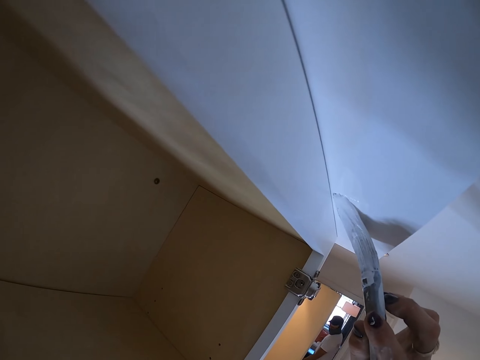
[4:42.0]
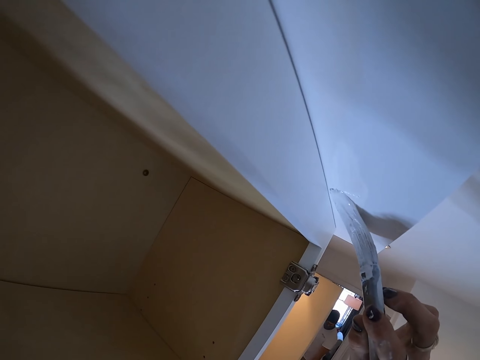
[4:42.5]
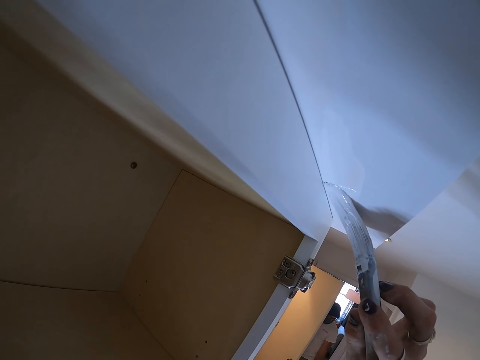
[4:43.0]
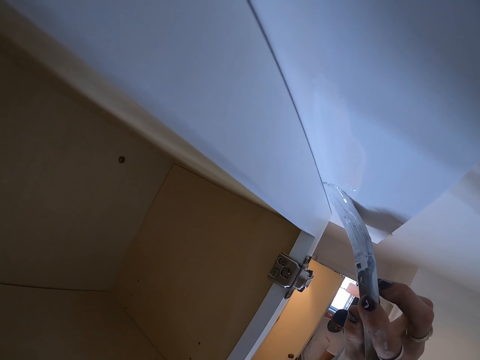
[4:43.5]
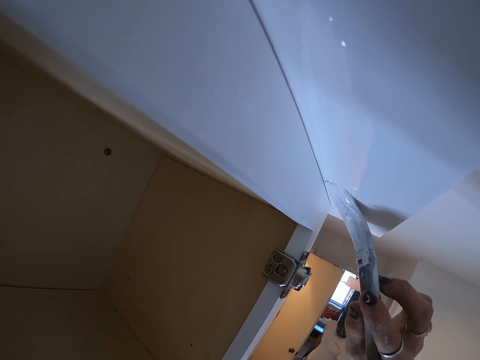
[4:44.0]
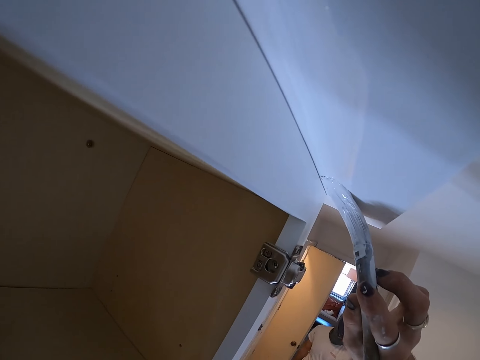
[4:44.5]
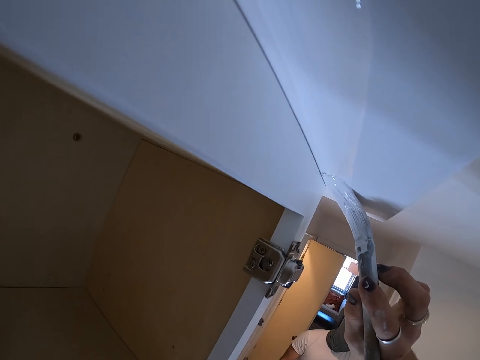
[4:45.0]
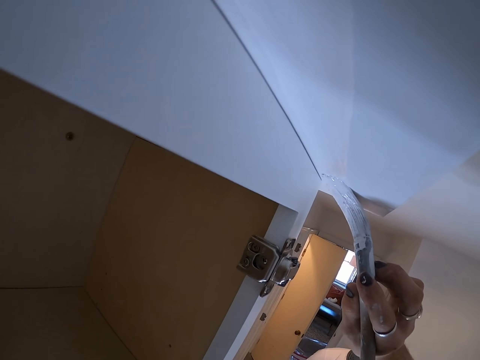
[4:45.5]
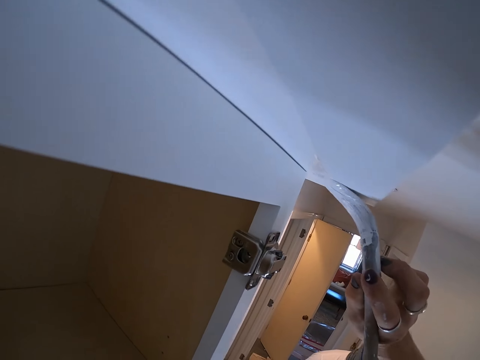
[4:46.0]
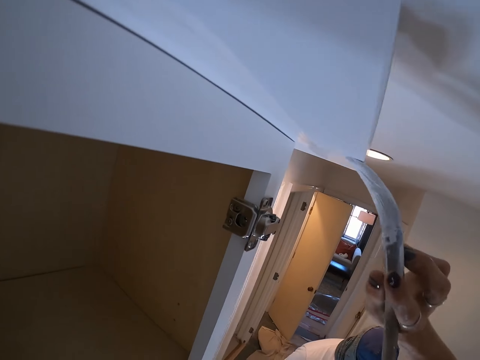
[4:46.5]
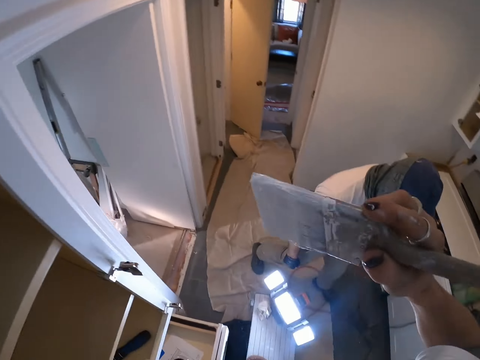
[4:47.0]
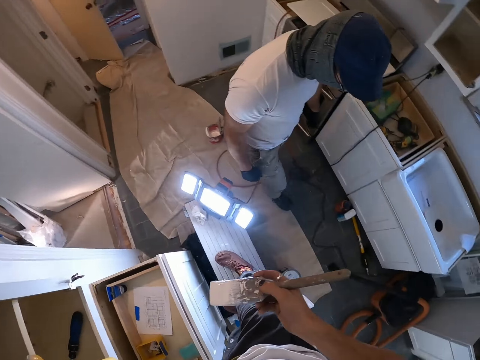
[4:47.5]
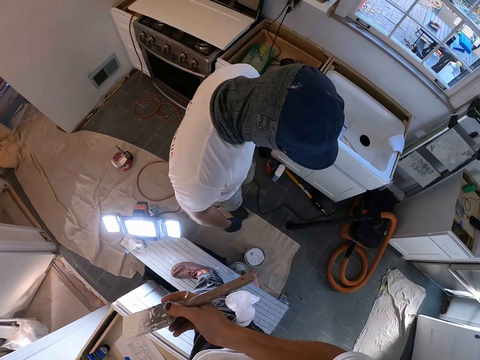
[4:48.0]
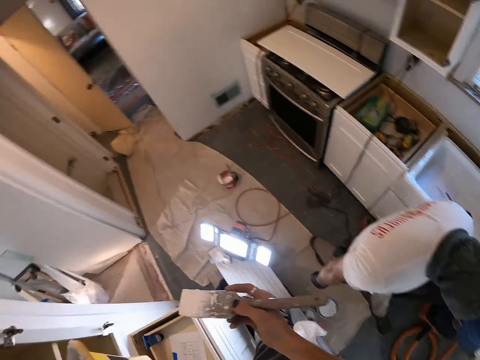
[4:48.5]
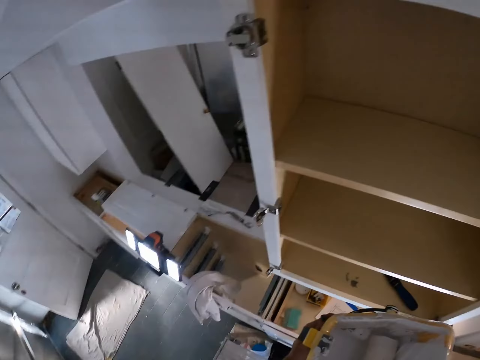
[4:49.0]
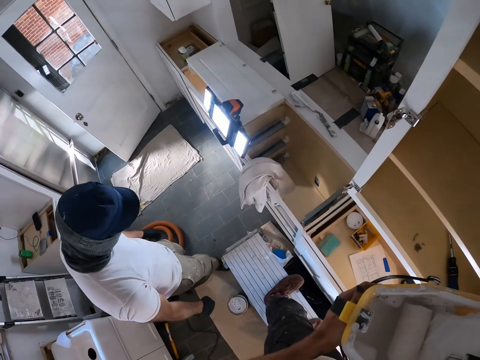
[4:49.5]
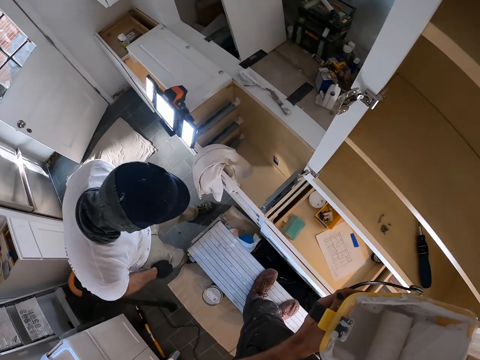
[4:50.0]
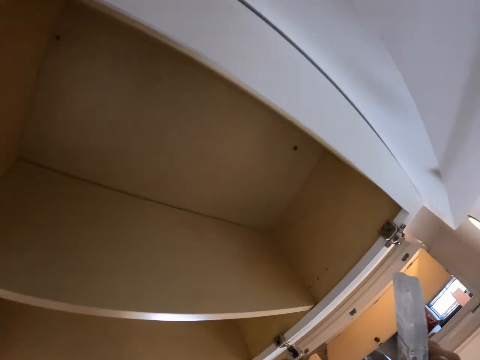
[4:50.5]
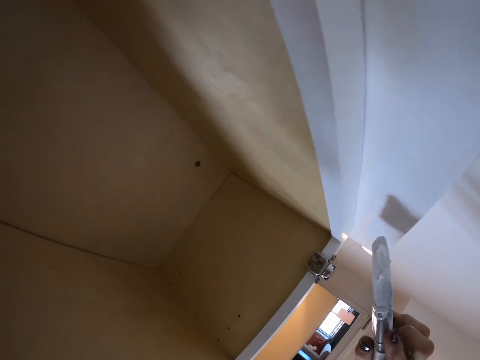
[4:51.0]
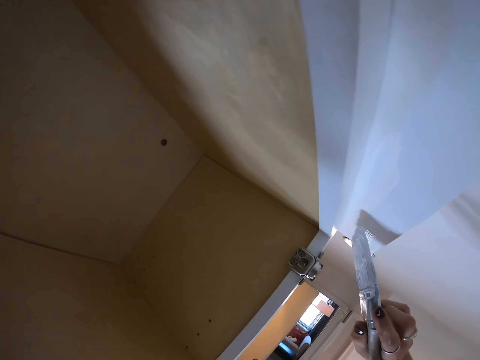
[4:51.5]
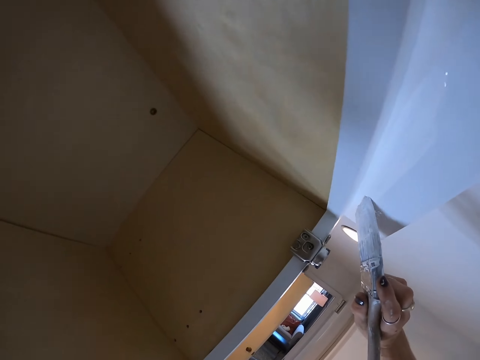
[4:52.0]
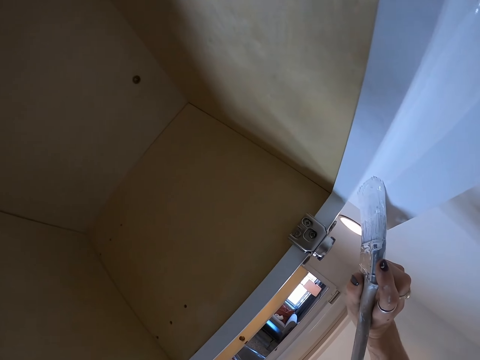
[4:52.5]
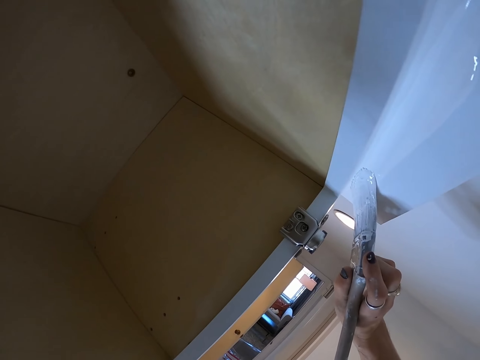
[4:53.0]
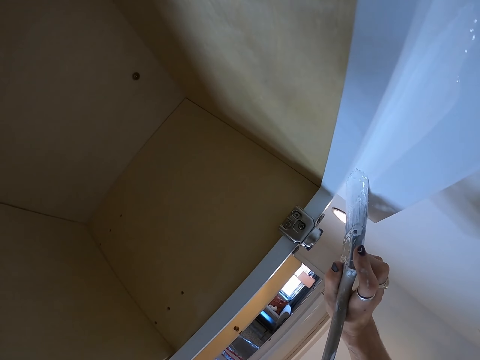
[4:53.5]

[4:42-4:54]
A man walks in the room. The camera wearer looks at another man. Someone enters the room. The camera wearer turns to the other side.

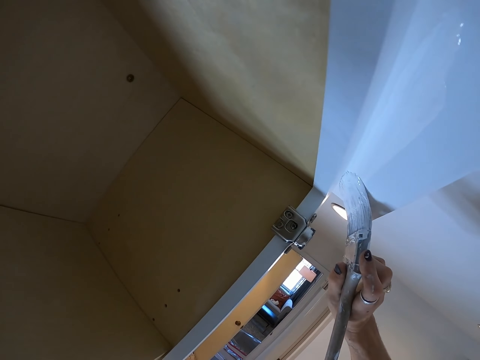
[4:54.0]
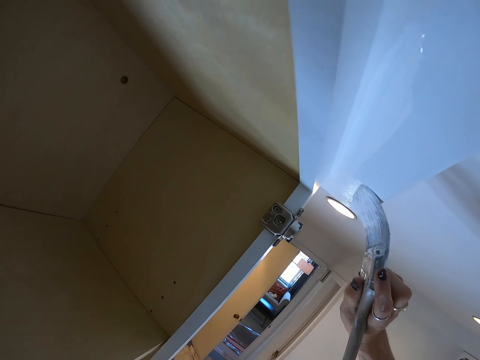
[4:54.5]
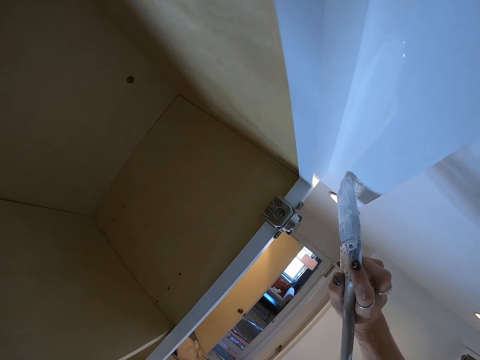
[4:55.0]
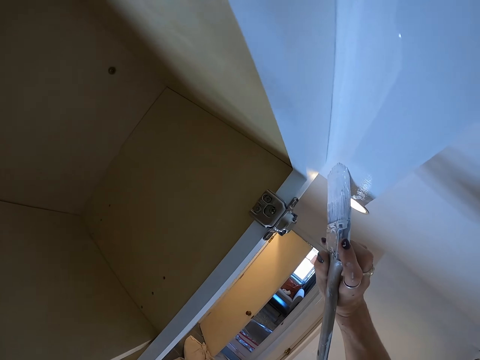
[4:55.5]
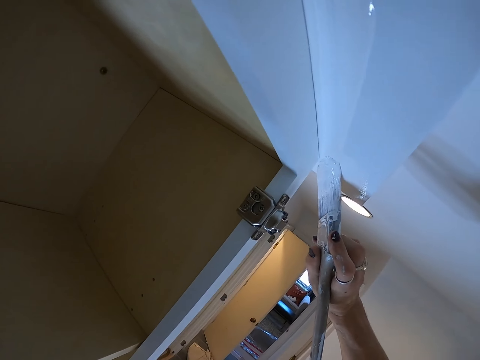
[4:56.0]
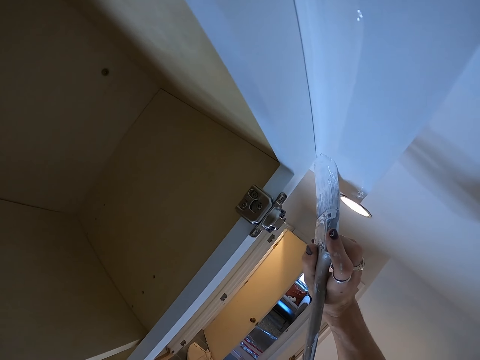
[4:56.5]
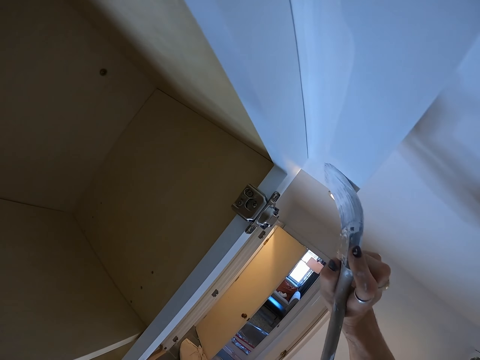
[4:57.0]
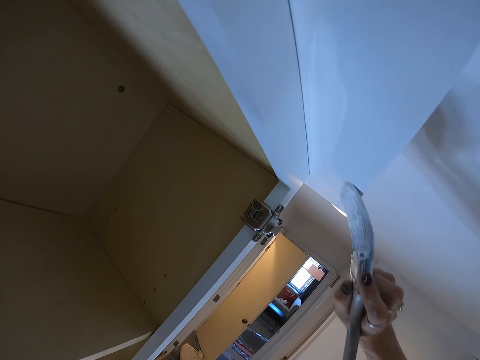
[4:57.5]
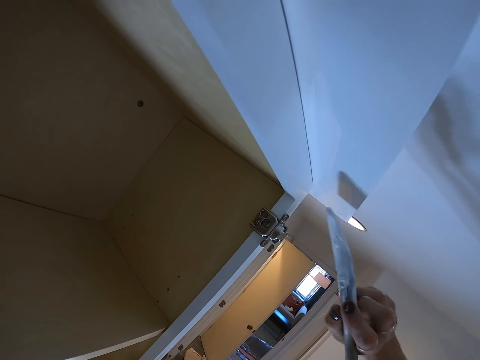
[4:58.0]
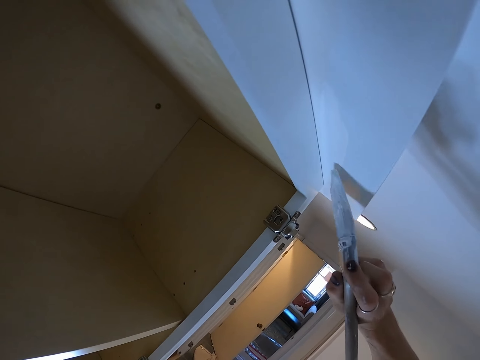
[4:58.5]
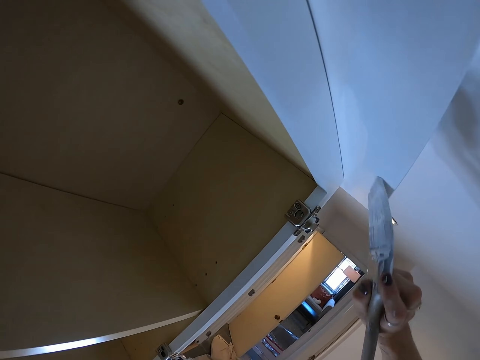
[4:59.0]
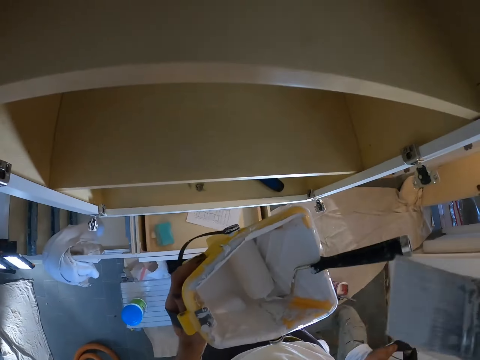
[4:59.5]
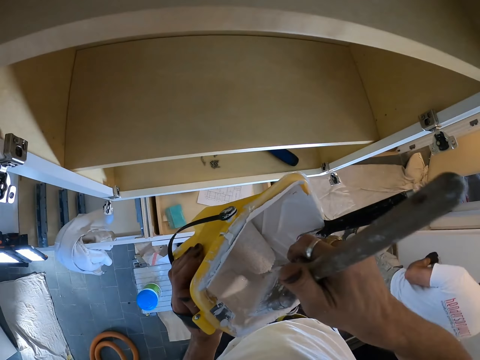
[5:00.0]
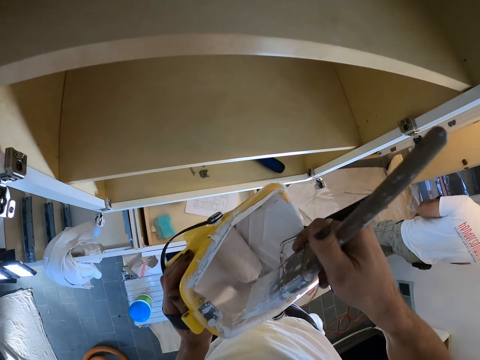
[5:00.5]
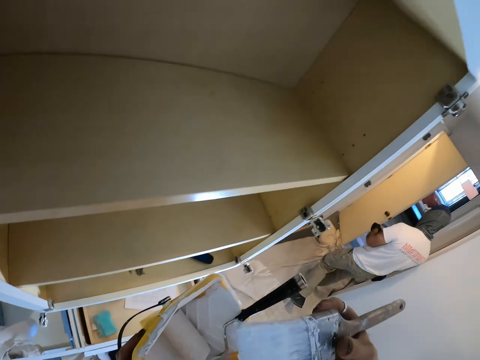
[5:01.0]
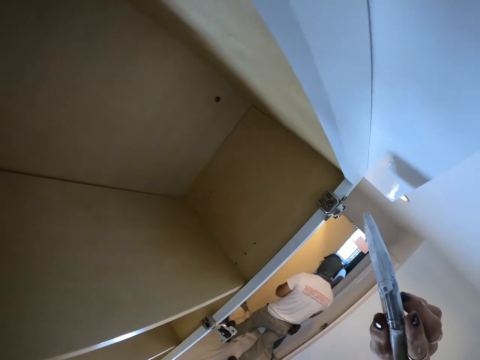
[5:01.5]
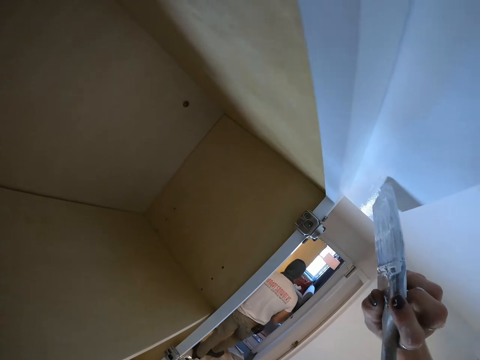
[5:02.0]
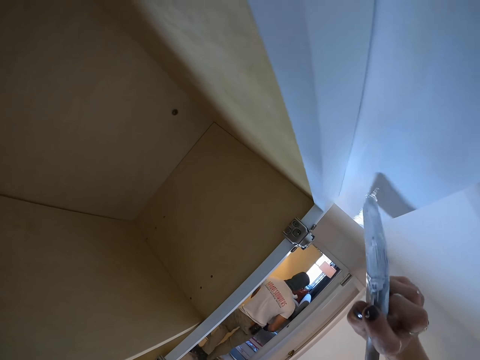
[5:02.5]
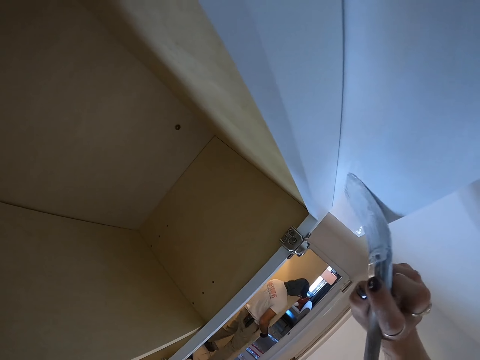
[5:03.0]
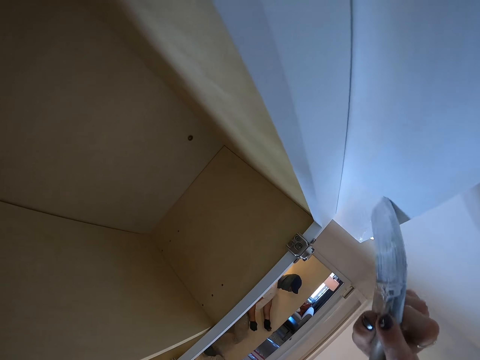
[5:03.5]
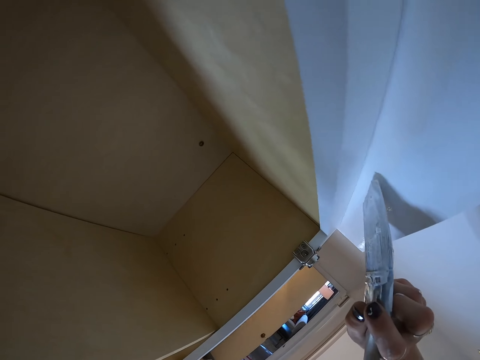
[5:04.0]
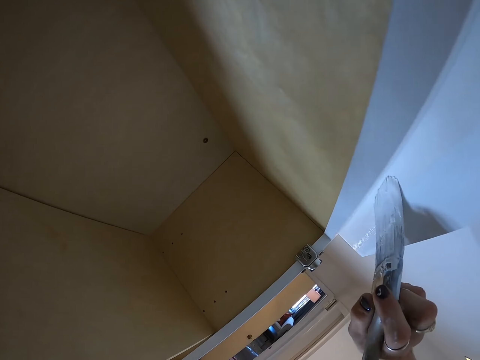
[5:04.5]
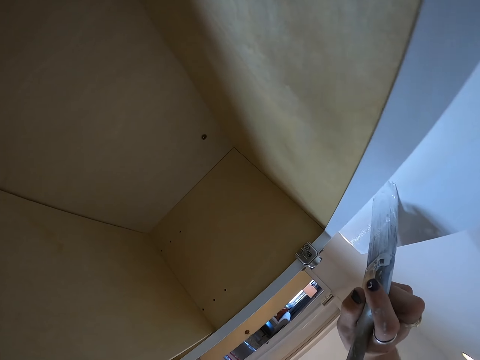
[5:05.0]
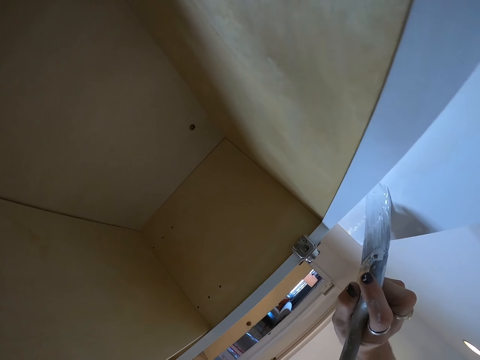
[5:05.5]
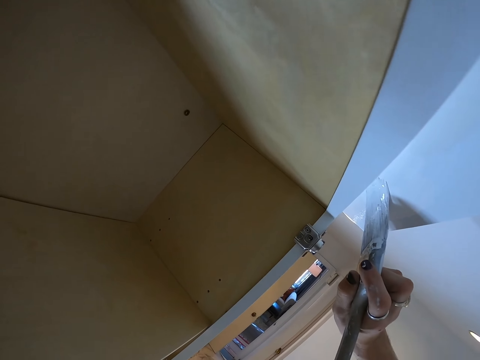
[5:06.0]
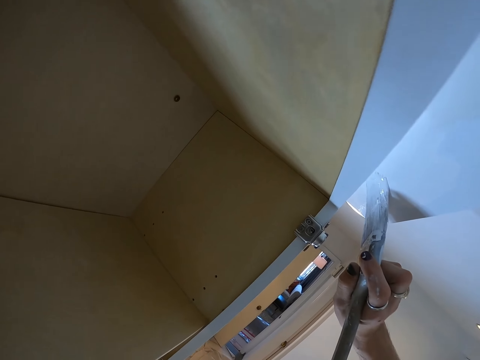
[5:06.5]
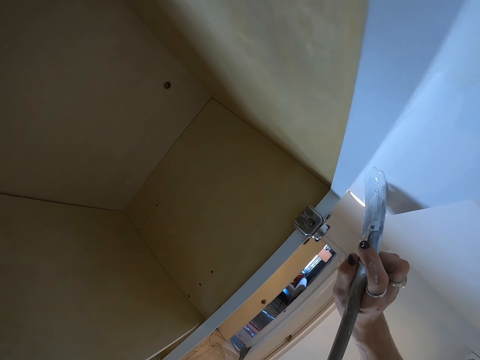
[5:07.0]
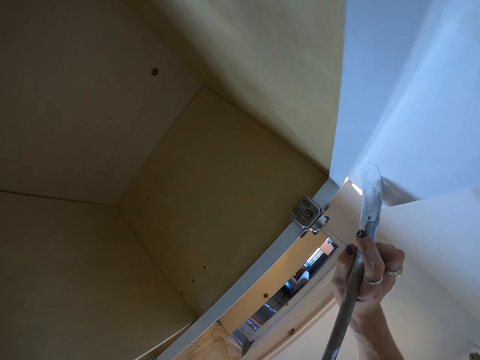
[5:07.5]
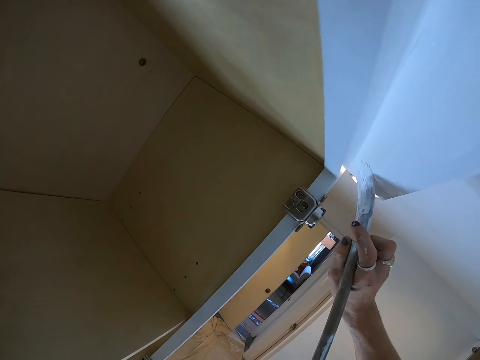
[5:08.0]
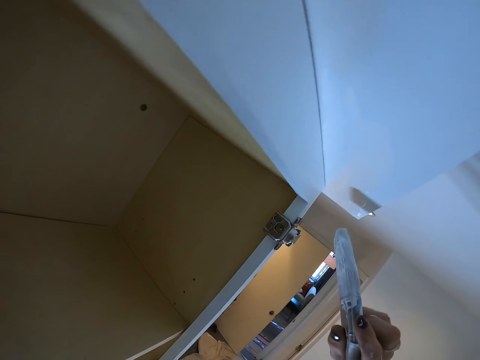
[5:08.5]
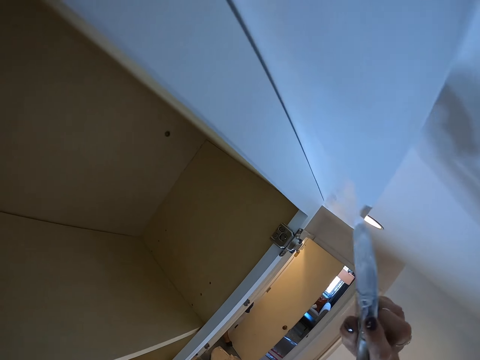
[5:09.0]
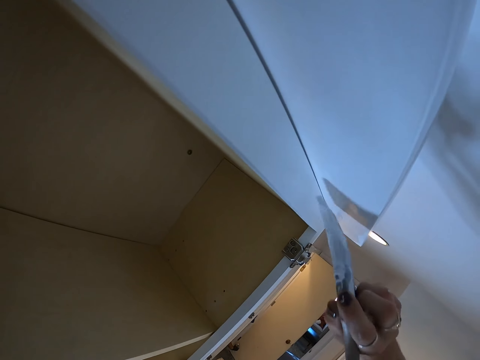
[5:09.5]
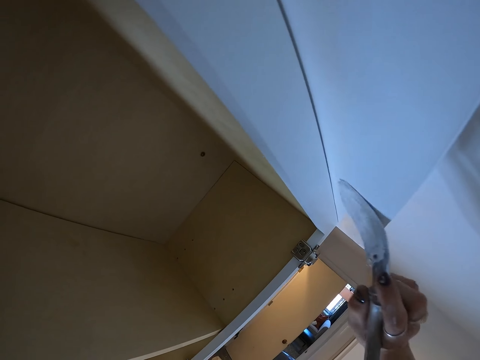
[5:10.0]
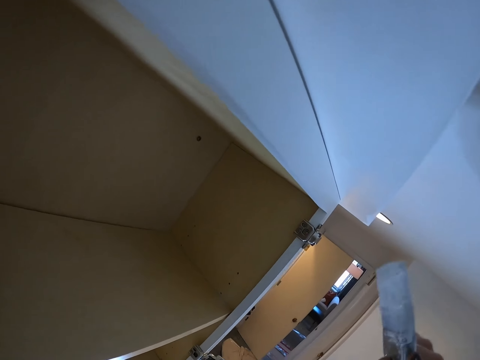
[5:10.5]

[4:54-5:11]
The camera wearer paints the wood. They rub the paint brush on the container. They paint the wood.
